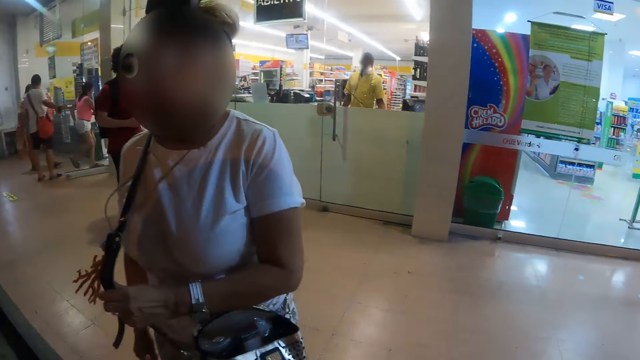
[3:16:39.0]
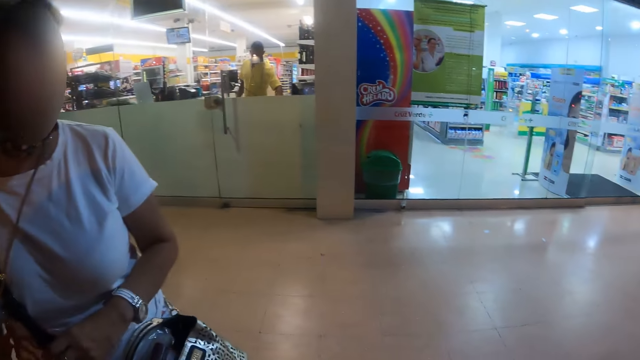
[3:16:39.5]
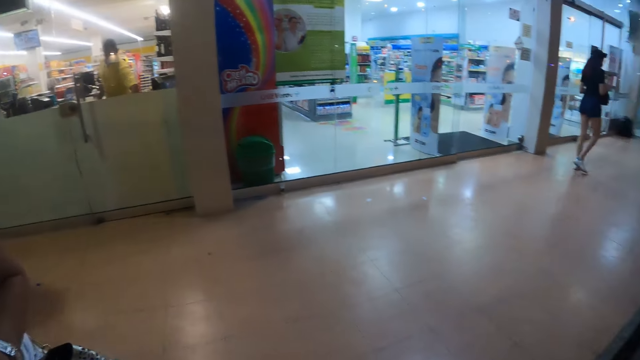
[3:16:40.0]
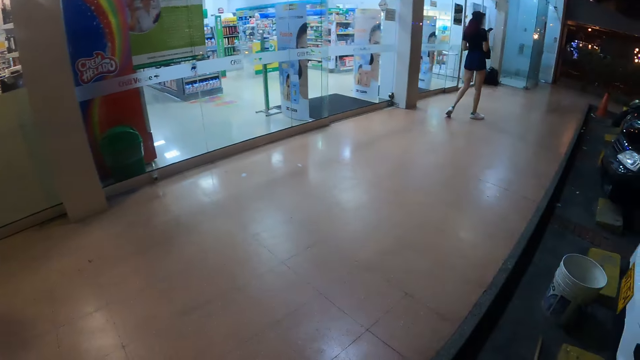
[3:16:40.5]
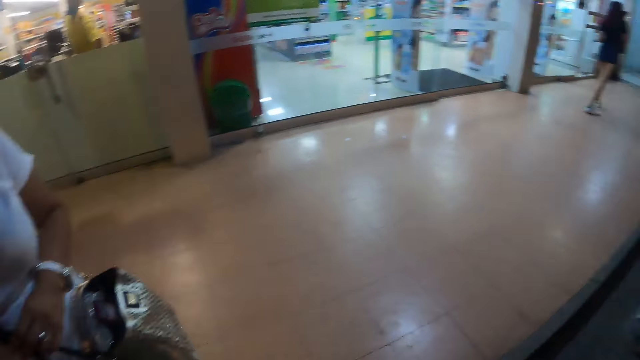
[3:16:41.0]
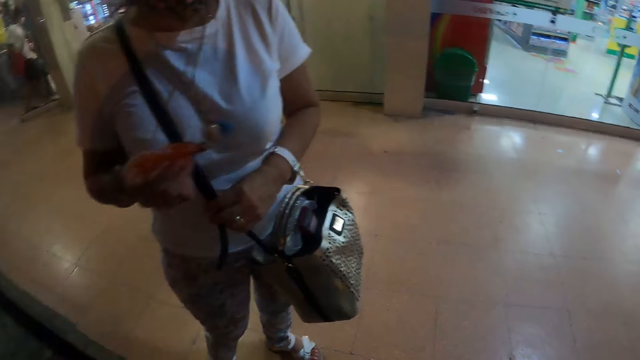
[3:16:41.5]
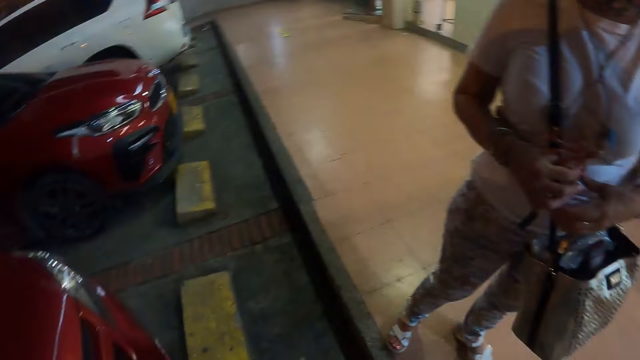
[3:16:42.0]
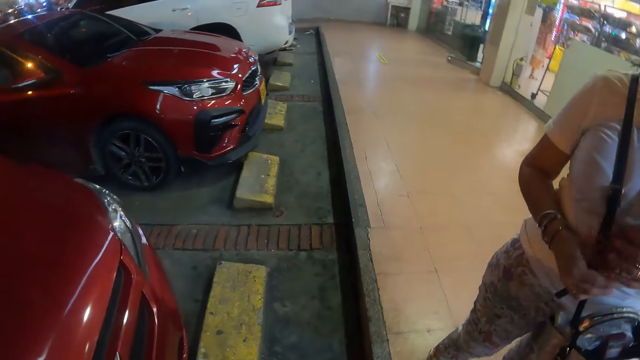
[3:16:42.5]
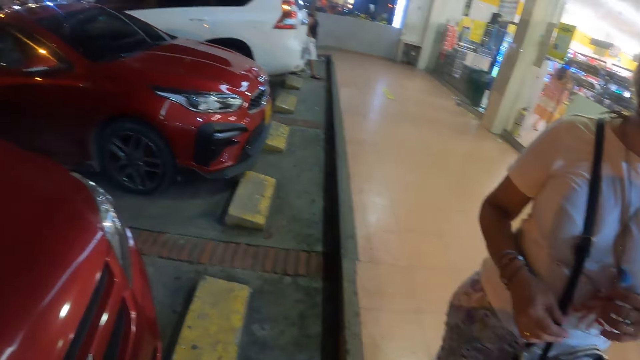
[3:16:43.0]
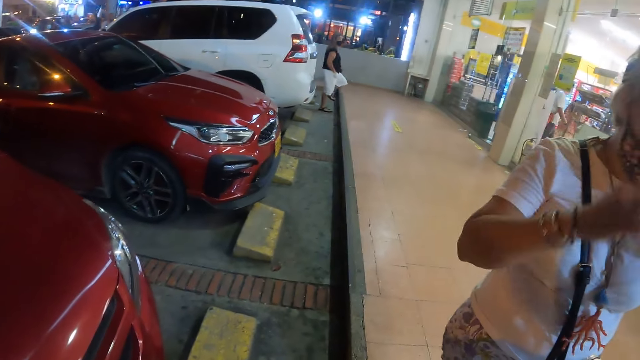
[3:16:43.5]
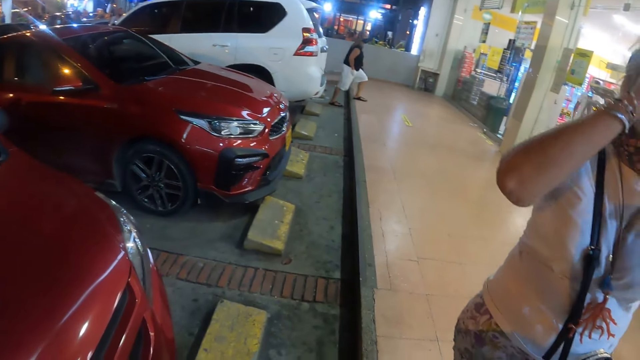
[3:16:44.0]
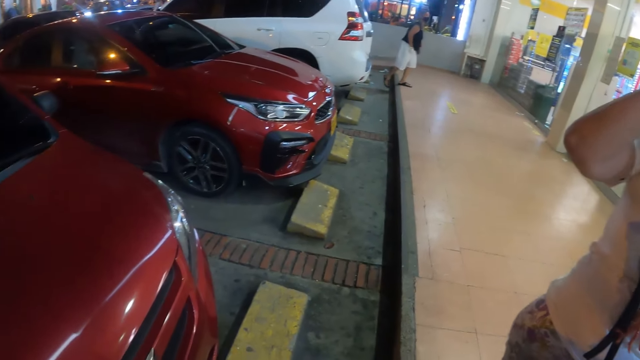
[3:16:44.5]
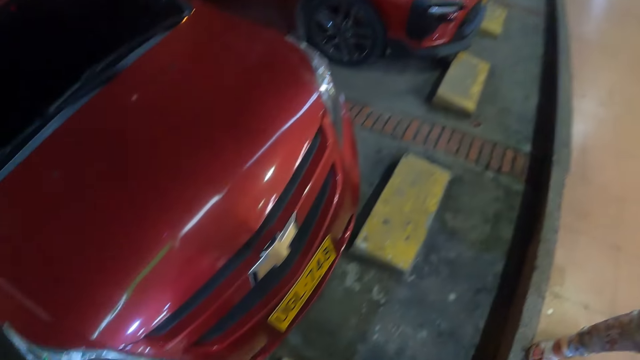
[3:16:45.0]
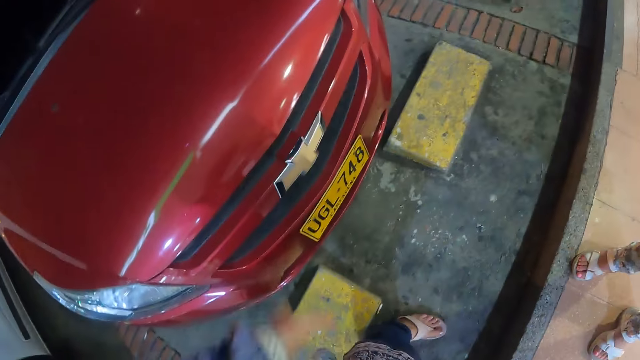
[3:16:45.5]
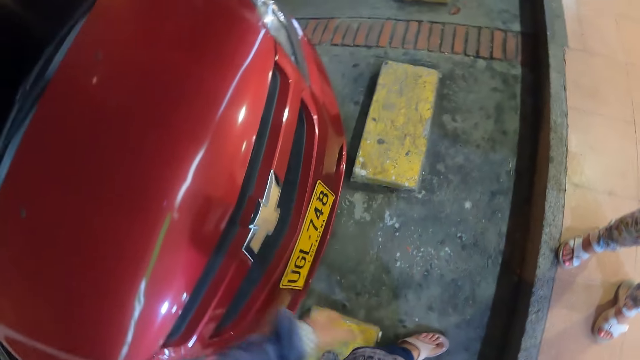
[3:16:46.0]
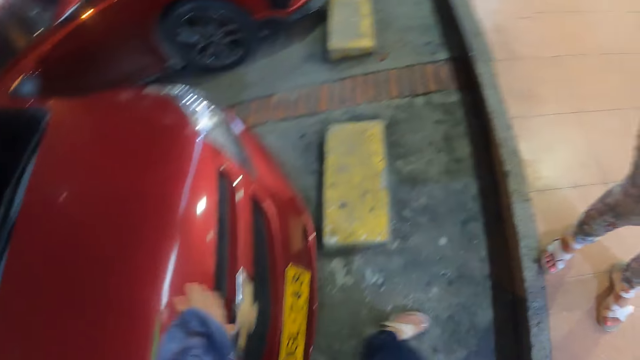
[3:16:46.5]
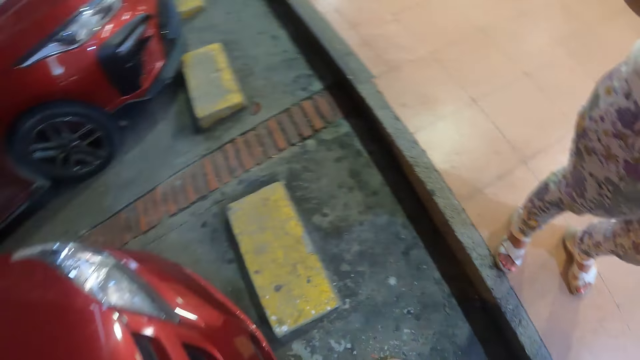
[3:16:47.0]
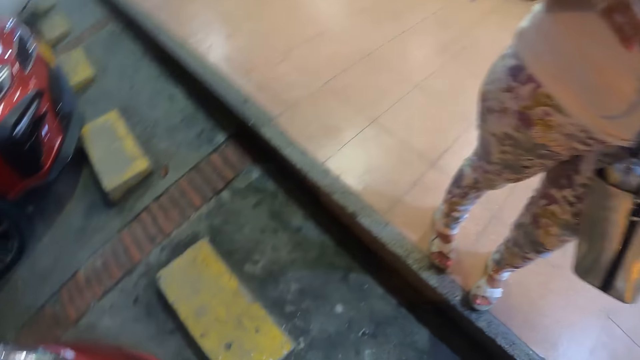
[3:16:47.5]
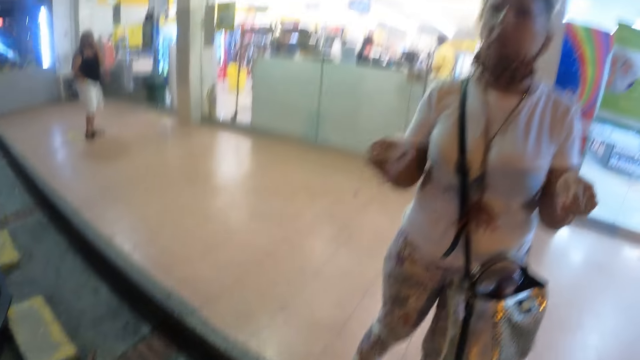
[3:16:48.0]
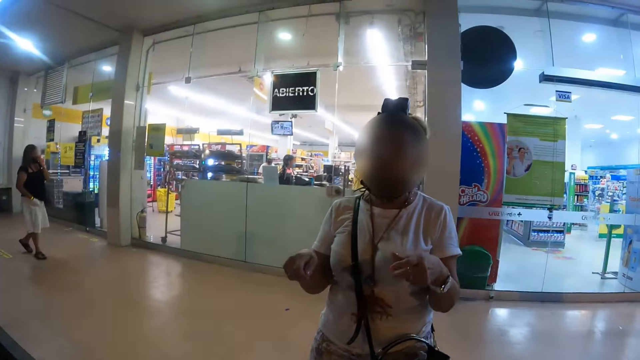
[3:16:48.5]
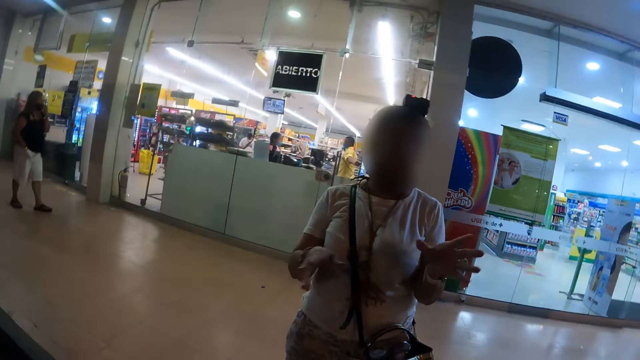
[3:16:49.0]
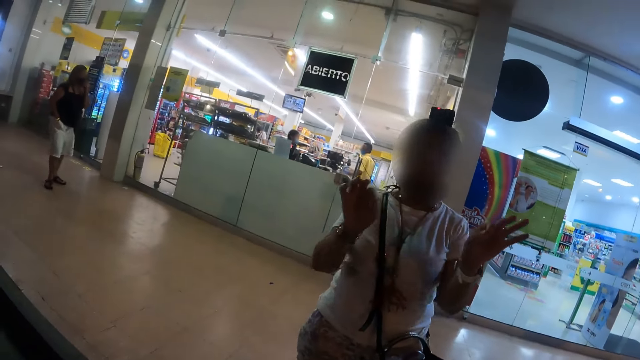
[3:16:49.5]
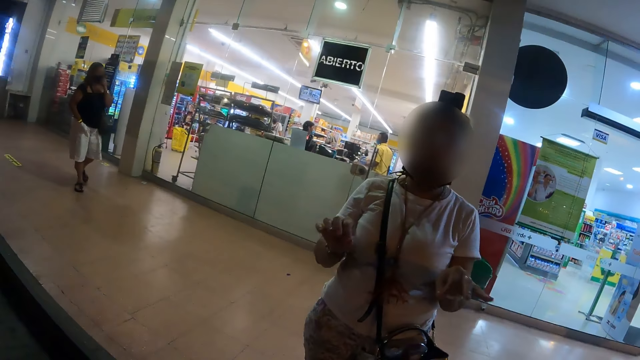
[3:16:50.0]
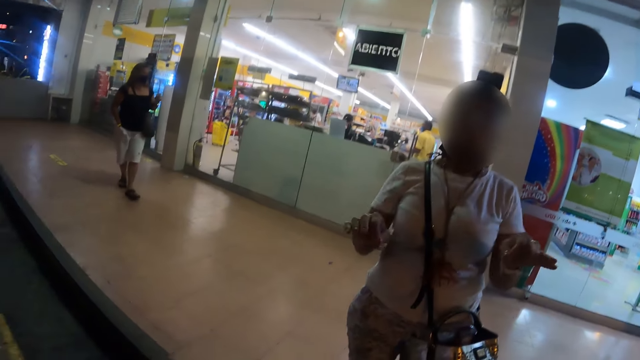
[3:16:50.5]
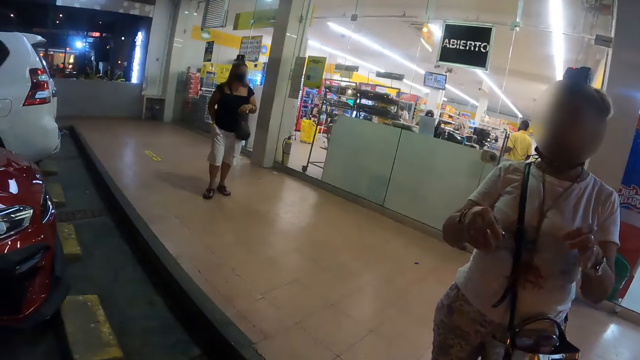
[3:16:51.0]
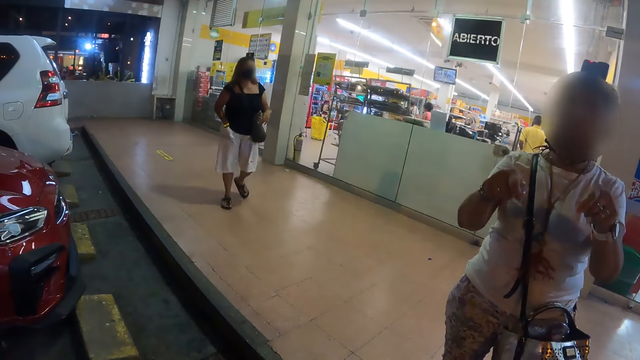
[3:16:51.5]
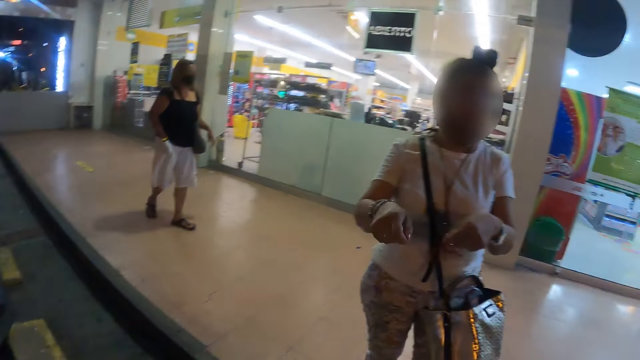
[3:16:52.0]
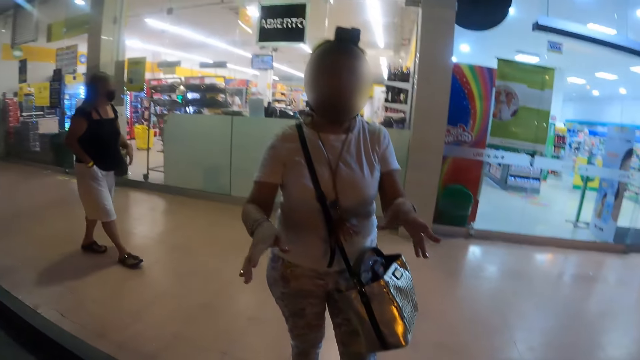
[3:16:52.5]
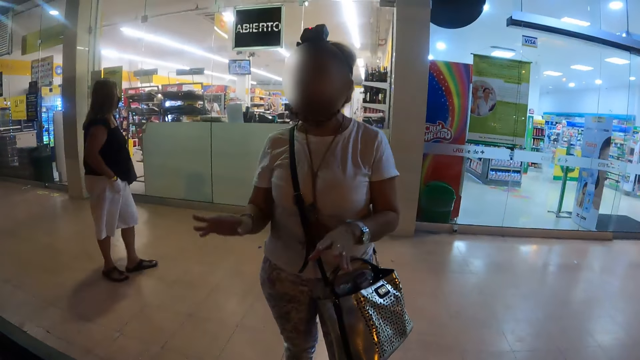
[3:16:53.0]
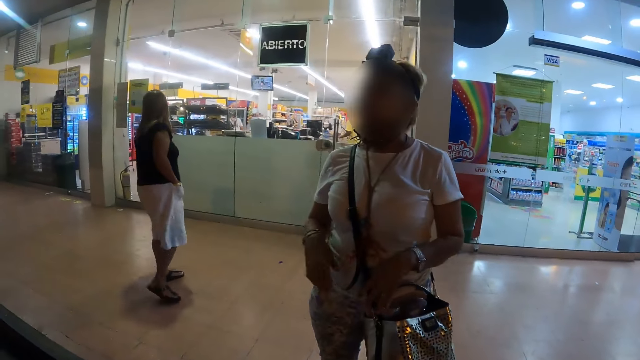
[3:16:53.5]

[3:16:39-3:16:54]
The camera wearer looks around. They point at the car. They move their hands. They look around. A woman talks to the camera wearer.

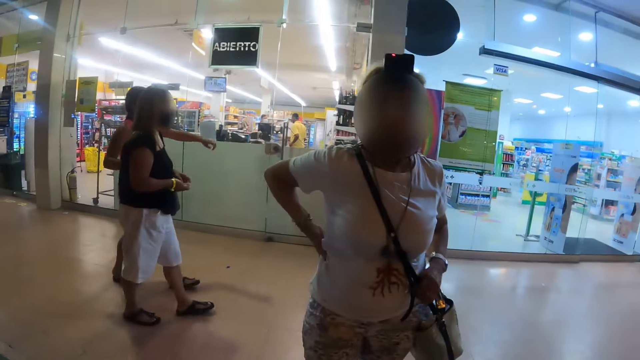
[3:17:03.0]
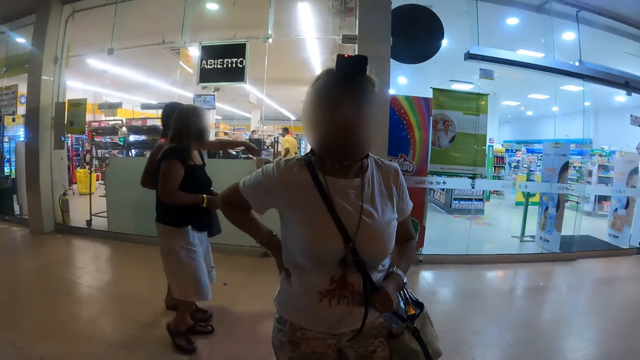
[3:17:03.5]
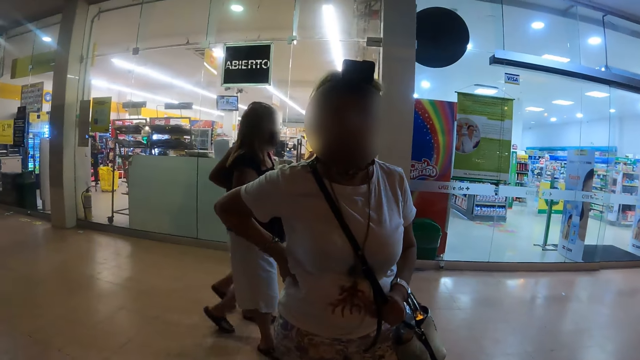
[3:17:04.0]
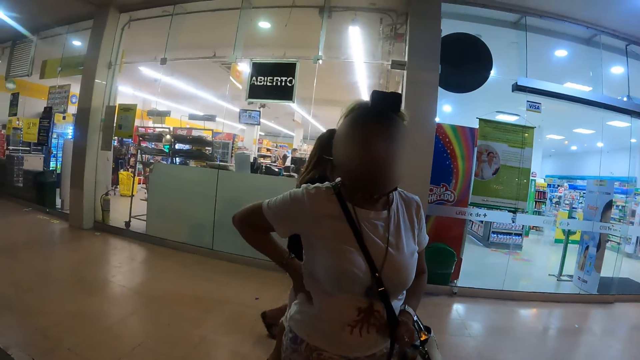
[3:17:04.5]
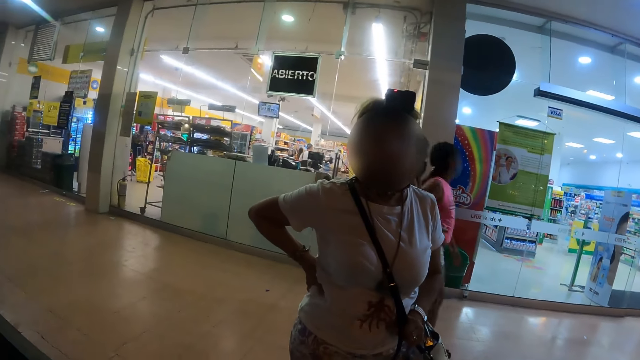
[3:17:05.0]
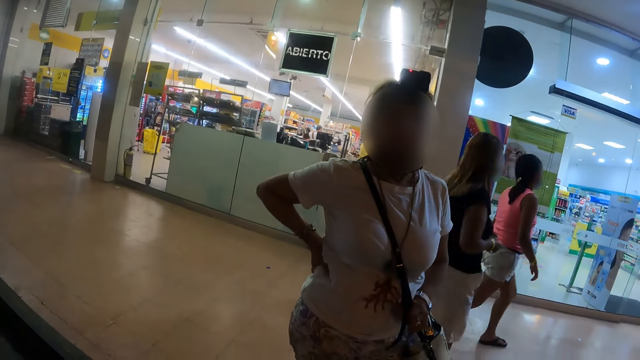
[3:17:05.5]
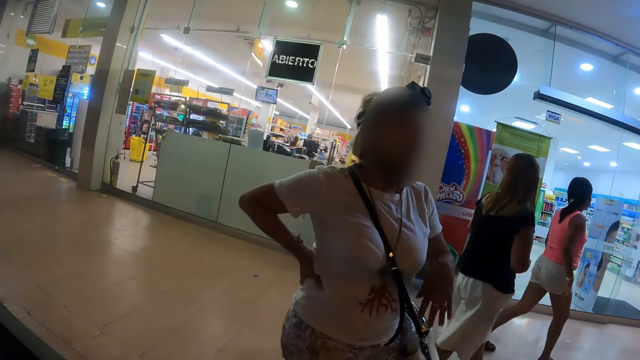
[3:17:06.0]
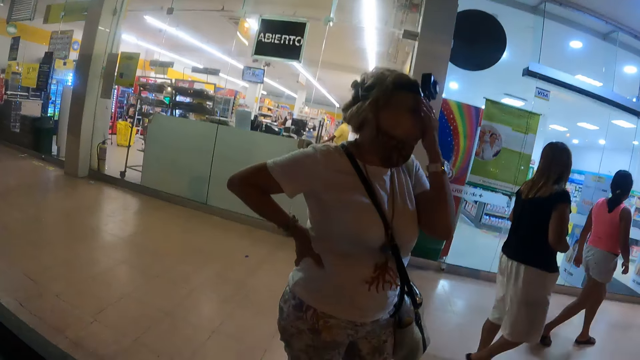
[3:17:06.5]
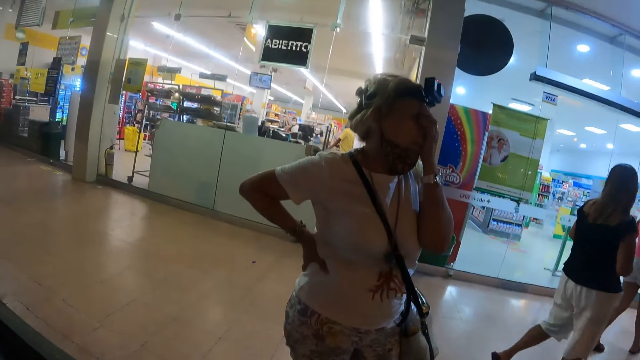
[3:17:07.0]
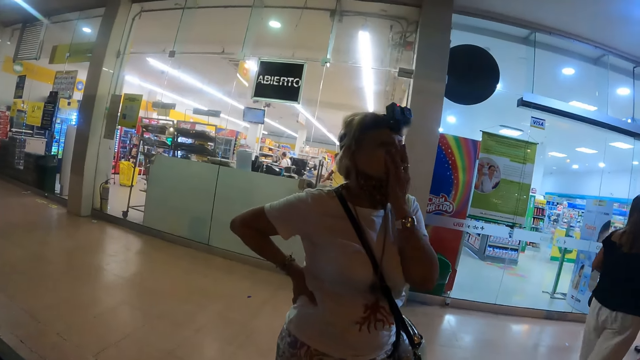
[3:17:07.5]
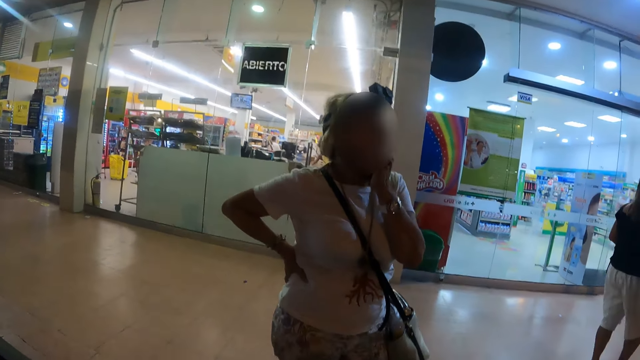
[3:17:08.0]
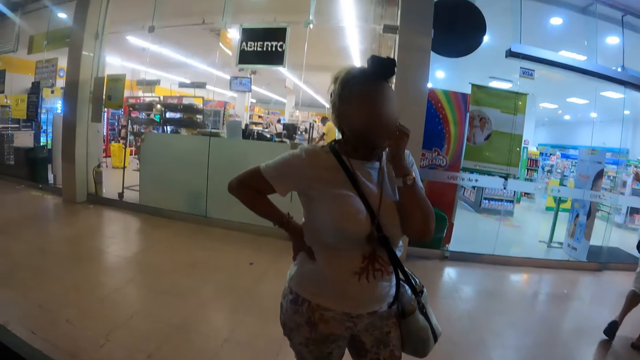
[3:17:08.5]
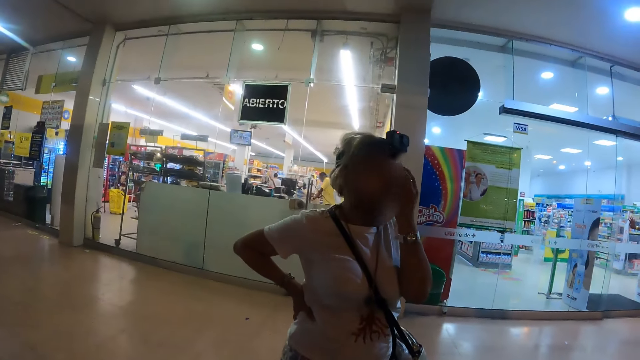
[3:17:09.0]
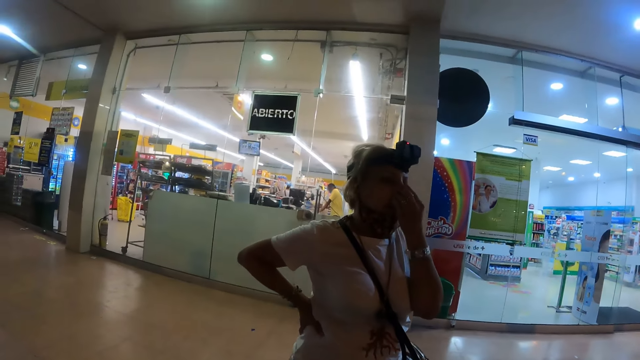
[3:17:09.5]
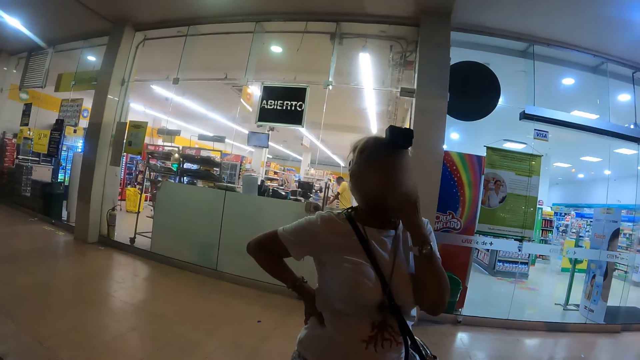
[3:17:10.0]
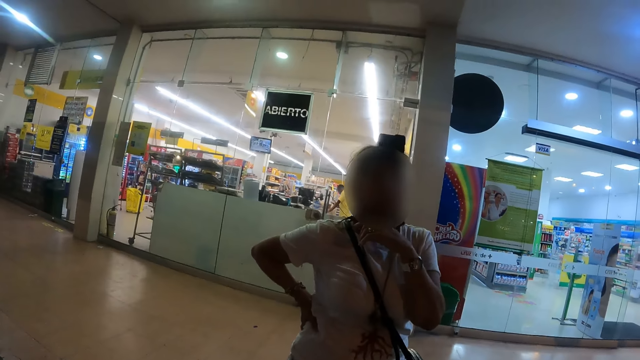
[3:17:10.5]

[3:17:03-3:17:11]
The camera wearer looks around.
